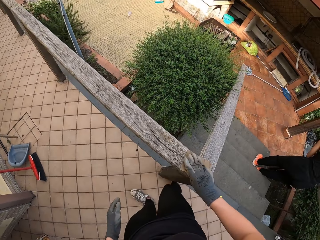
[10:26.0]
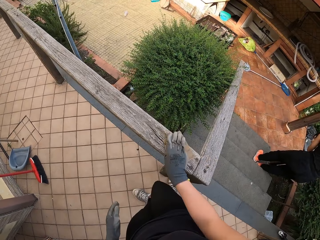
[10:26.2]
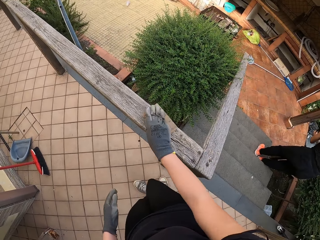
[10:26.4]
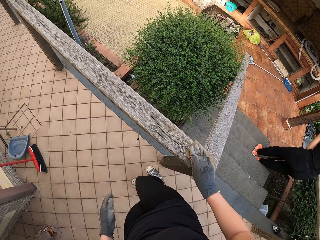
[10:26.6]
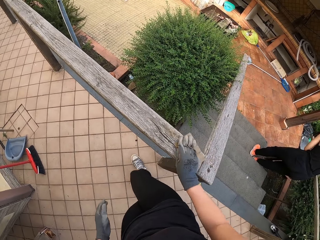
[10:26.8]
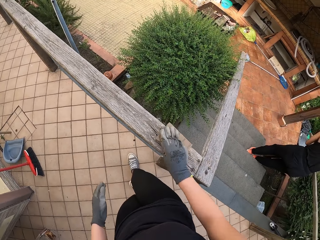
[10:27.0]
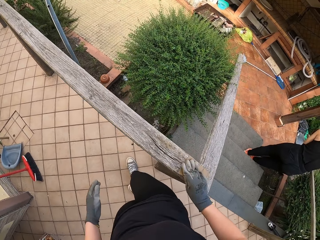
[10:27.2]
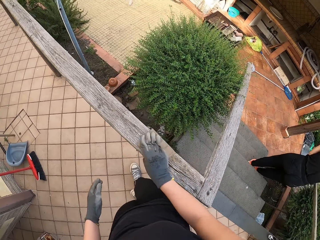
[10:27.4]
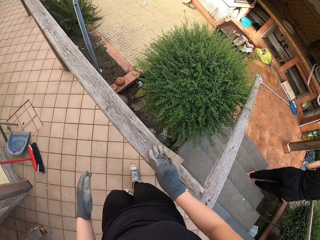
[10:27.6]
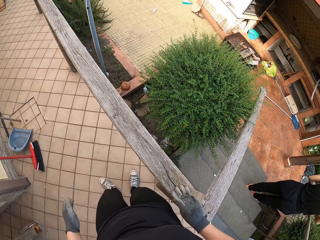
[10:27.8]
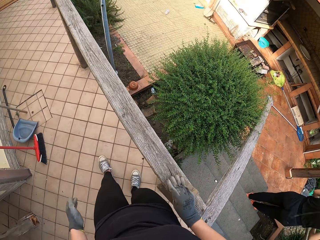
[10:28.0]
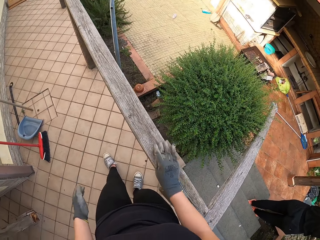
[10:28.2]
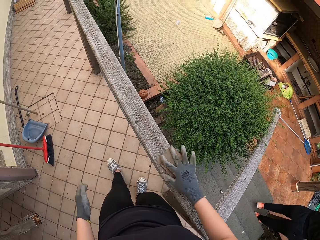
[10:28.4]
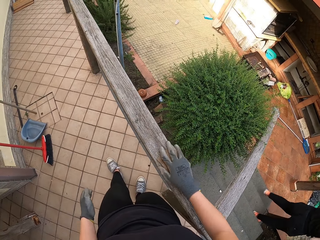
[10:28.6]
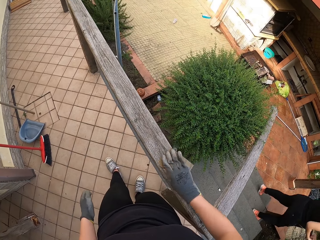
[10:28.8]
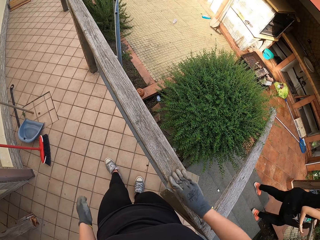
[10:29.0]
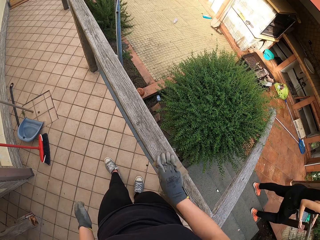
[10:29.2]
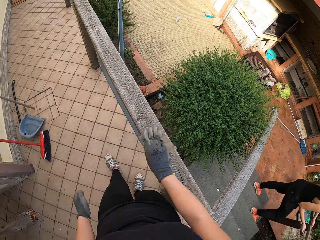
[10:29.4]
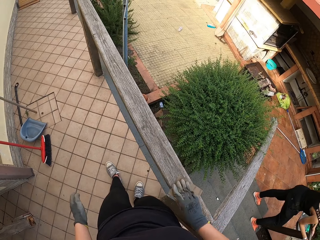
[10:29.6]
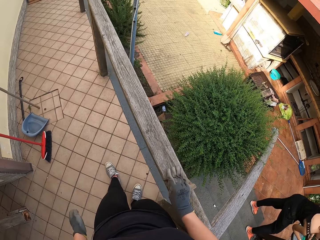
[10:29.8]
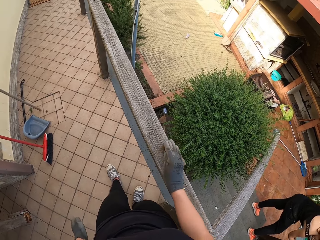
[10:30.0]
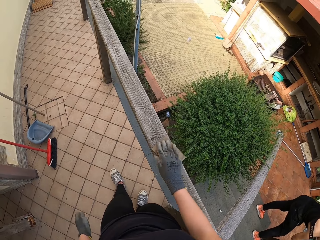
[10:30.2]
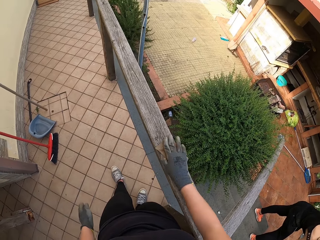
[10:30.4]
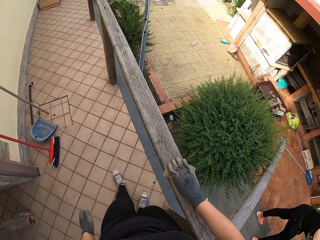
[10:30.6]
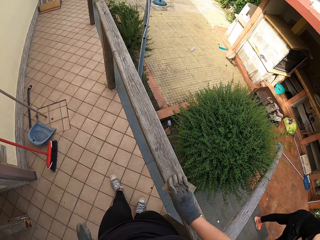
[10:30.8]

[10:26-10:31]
The camera wearer sands the rail.

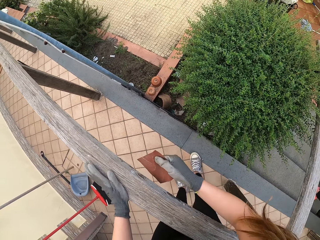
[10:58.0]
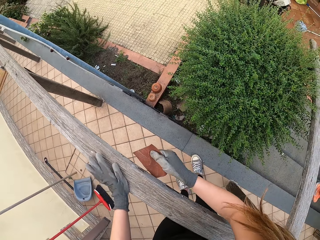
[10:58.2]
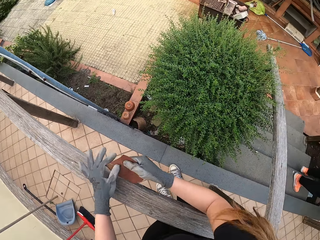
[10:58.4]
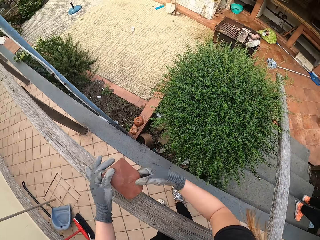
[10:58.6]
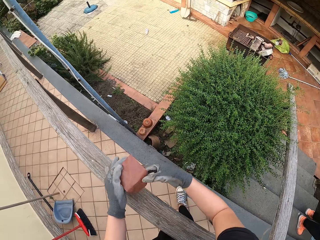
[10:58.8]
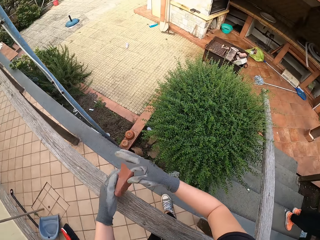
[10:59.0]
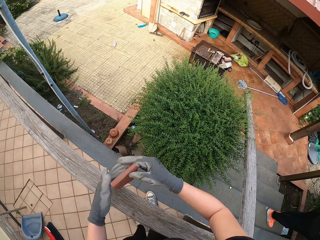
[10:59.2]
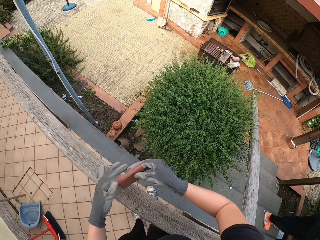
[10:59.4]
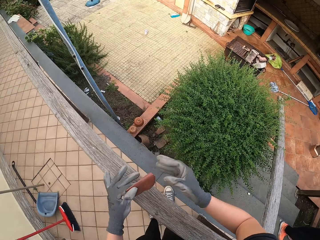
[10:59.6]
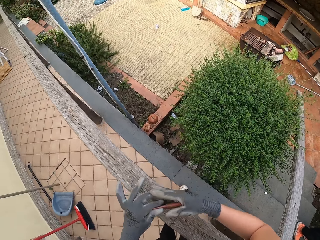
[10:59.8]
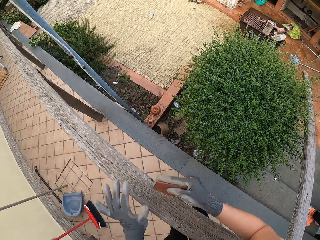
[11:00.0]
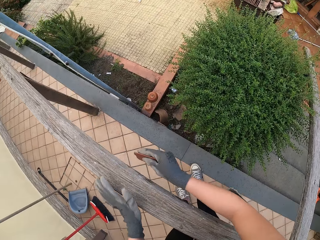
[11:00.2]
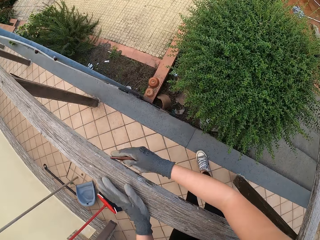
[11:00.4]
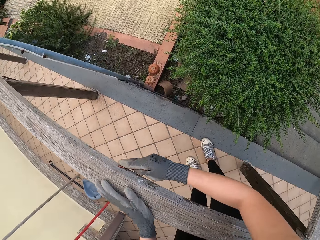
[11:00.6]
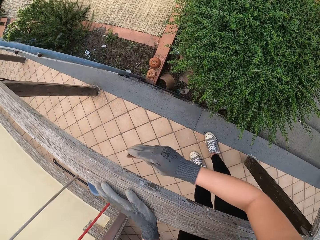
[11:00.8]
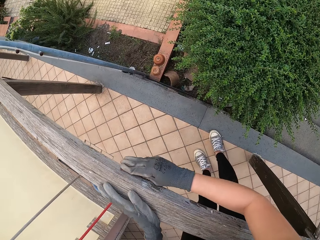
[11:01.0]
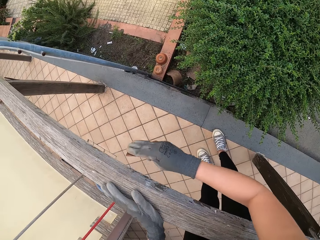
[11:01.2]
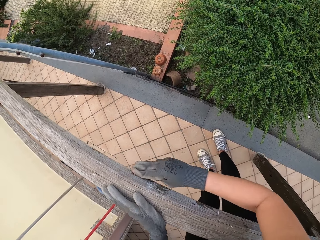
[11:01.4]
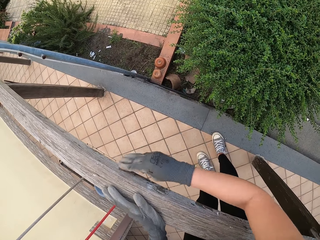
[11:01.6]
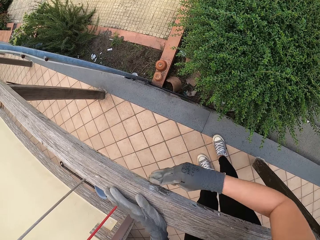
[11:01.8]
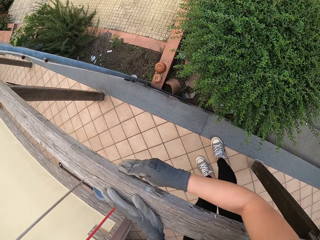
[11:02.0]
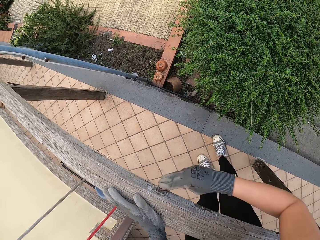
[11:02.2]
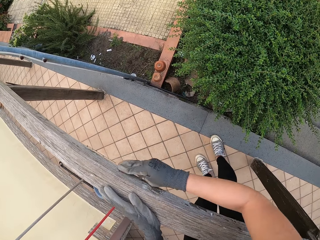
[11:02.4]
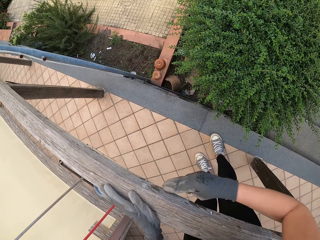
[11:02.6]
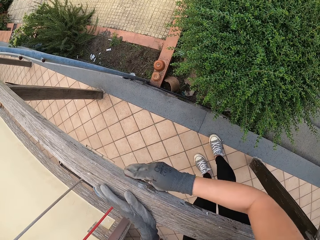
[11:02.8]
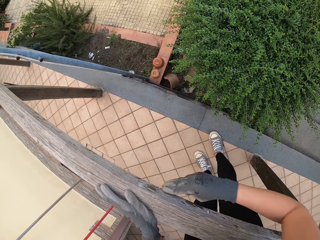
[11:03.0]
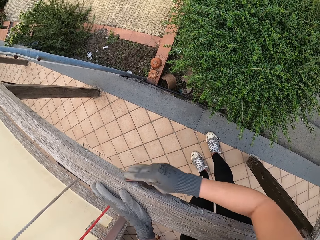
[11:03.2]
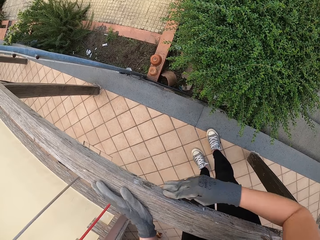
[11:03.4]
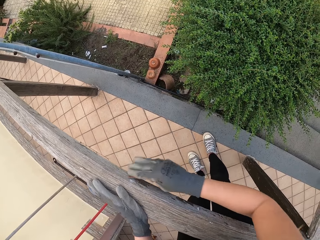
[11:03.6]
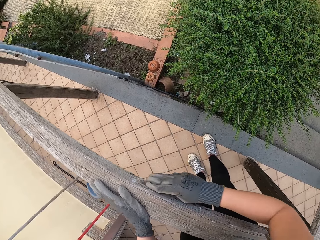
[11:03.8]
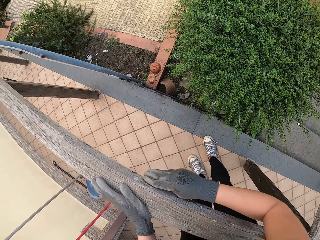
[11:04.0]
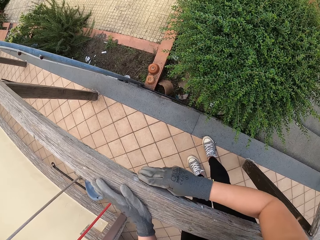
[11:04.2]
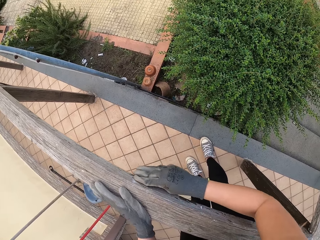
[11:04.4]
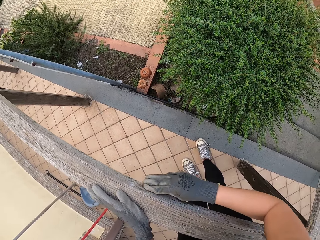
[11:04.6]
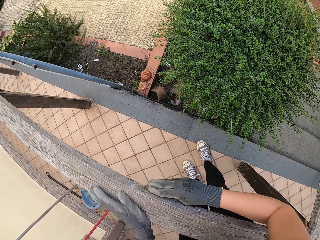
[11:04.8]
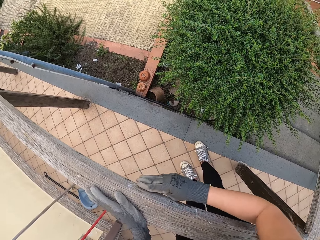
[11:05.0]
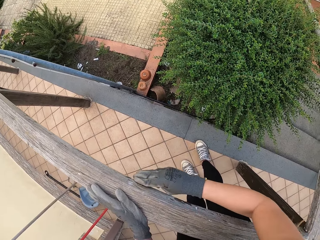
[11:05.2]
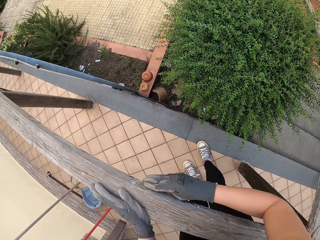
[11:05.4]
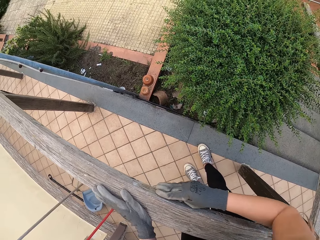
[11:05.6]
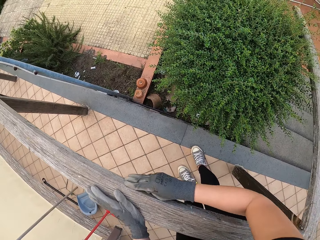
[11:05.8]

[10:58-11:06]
The camera wearer folds the sandpaper. They smoothen the wood with the sandpaper.

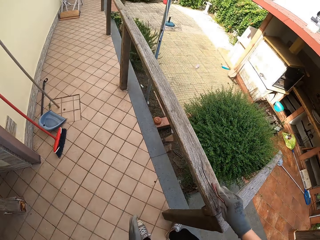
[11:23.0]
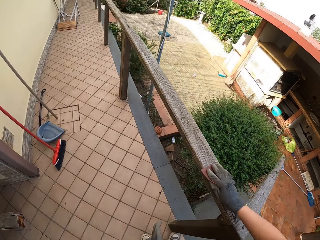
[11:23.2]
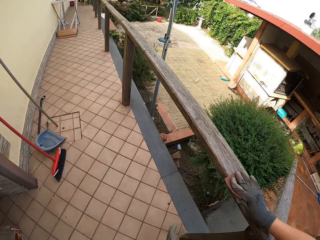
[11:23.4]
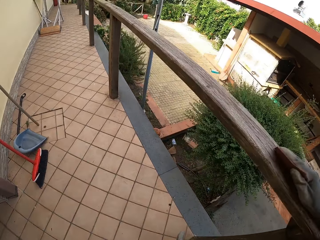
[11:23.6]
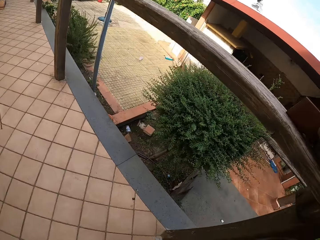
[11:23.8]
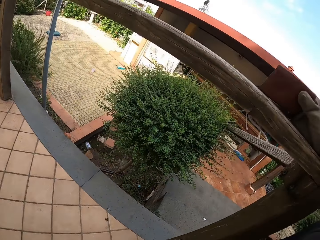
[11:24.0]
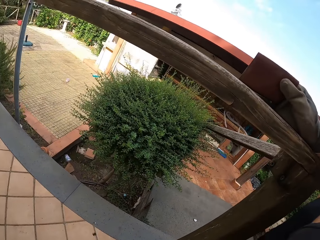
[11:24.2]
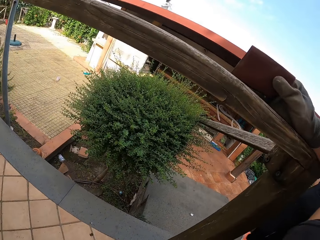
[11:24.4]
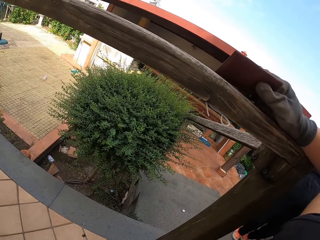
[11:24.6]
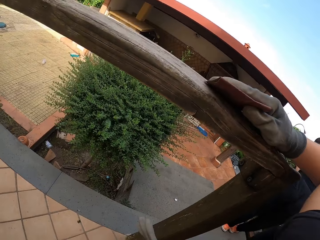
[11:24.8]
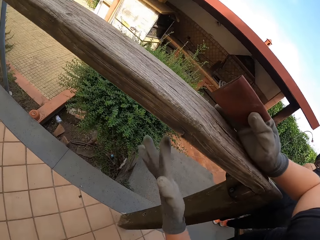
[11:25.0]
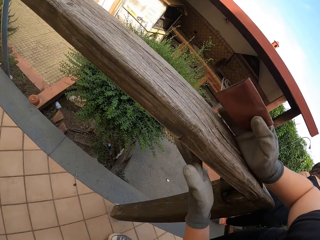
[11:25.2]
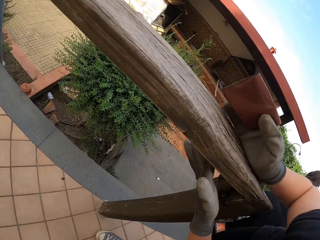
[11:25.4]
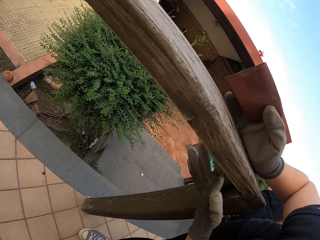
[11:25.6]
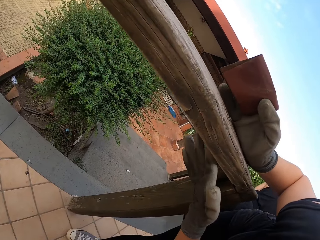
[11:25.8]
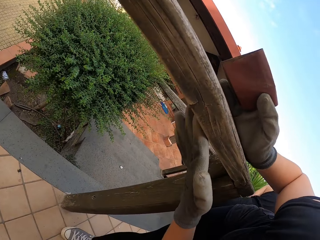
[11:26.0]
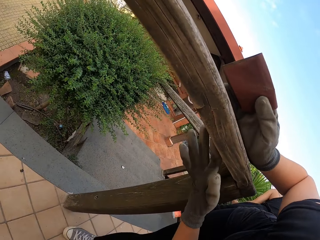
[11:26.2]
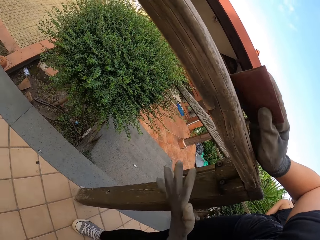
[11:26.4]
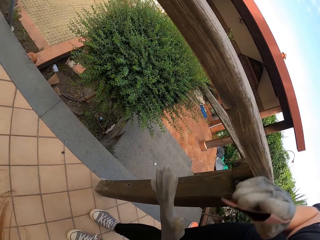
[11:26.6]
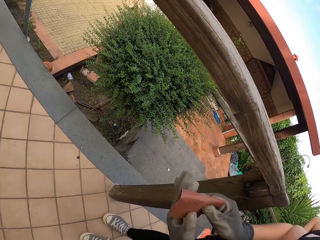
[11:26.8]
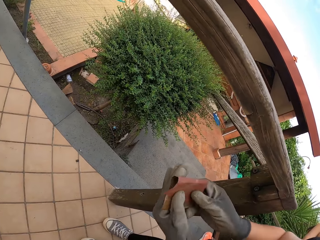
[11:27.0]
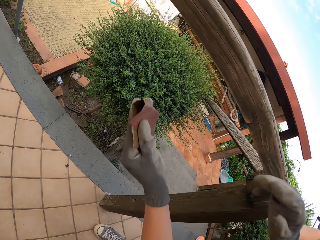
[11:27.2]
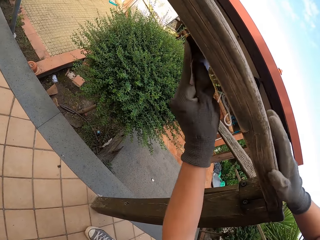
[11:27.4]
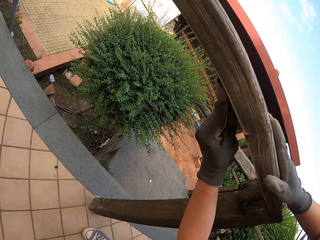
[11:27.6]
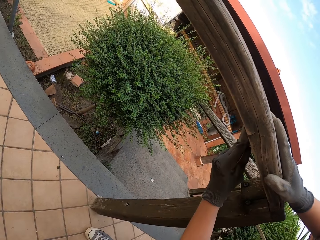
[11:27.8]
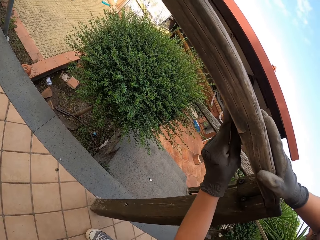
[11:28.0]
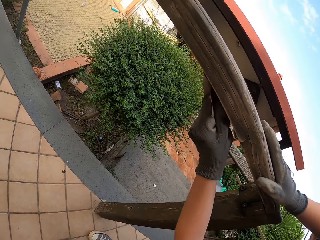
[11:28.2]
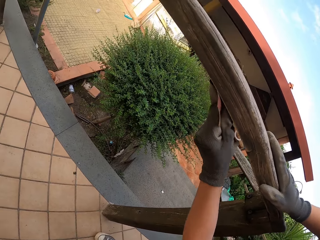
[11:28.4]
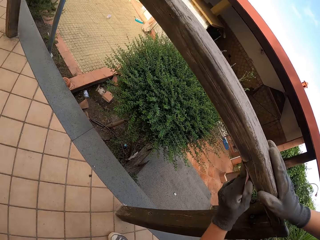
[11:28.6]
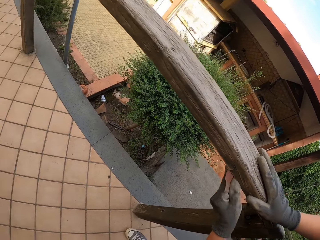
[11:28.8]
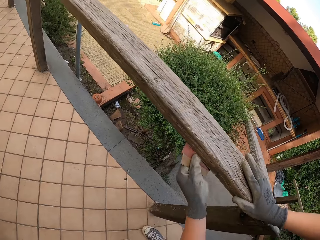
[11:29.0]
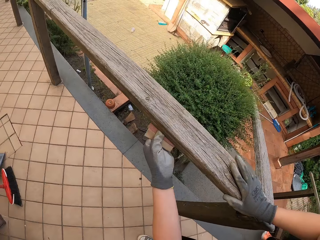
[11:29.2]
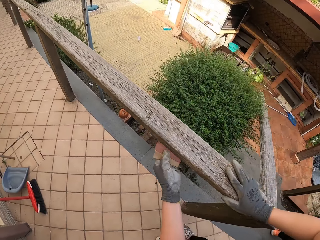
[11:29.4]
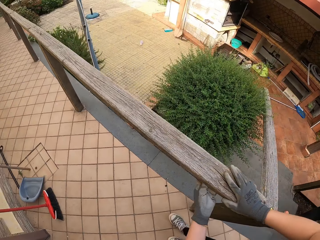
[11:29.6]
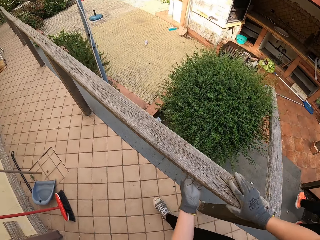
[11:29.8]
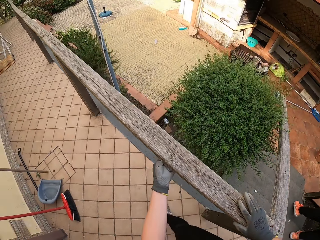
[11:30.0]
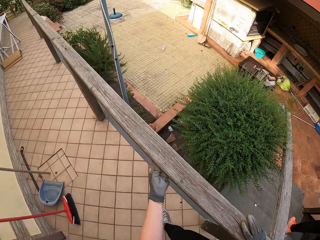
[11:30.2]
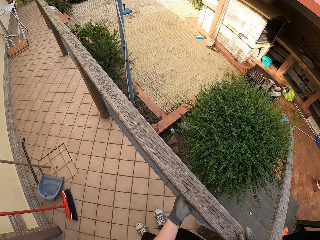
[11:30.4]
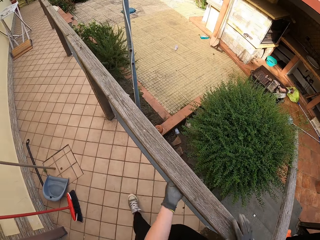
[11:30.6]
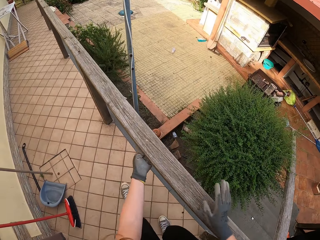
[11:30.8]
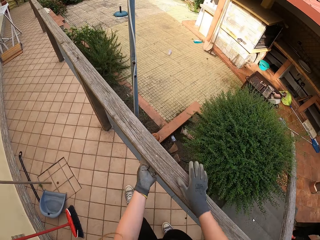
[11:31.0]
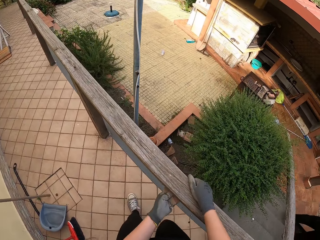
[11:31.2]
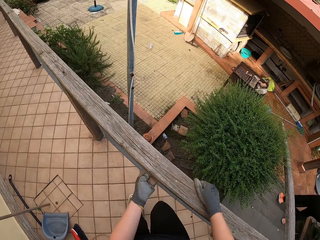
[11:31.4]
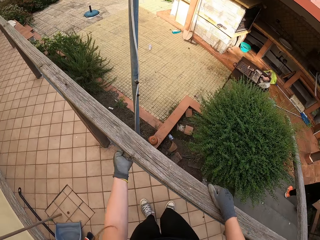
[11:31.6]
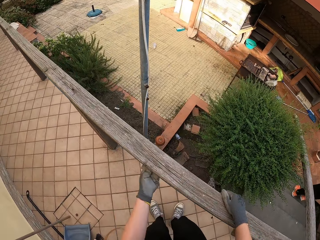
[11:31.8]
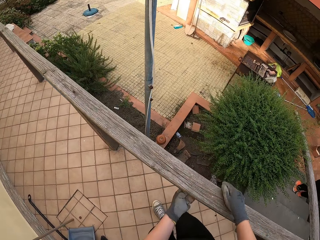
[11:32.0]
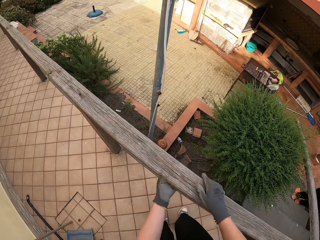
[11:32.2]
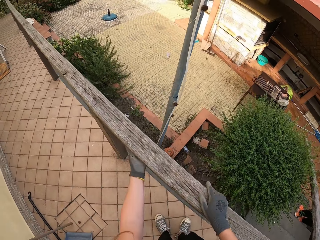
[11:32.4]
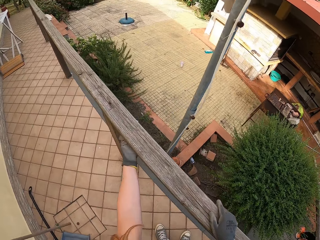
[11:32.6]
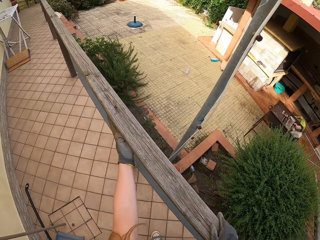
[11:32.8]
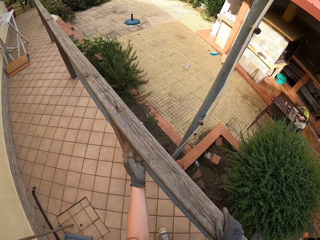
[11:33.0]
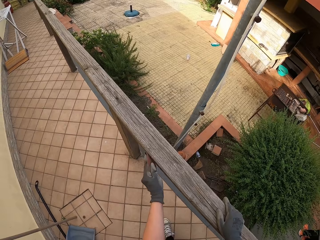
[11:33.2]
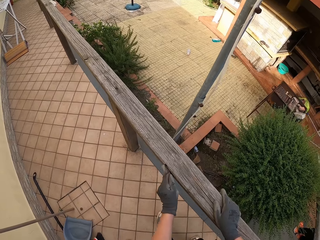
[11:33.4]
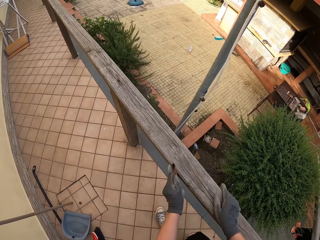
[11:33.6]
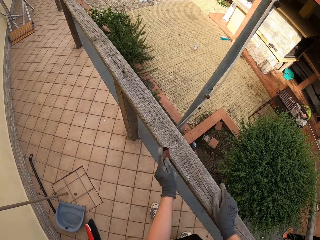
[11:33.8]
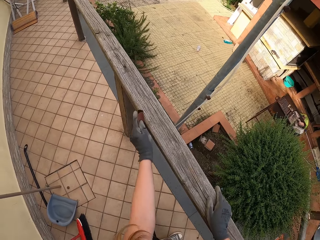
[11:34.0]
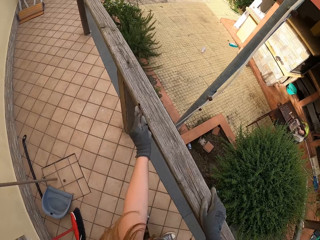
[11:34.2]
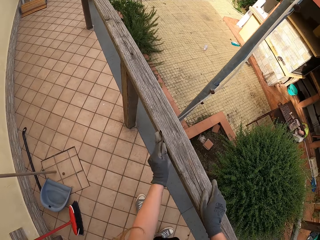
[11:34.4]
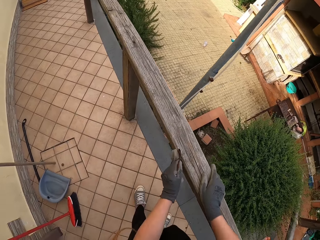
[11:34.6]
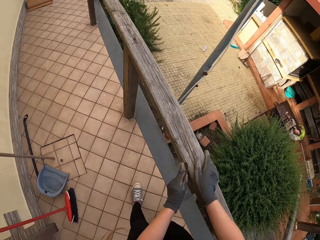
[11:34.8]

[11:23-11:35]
The camera wearer stops sanding the rail. She looks at the wood. She touches the rail with her left hand. She smoothens the wood with the sandpaper.
